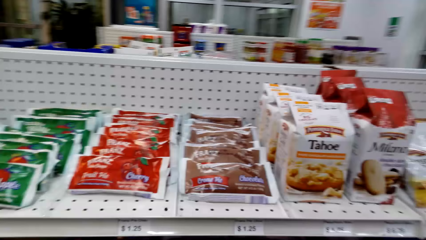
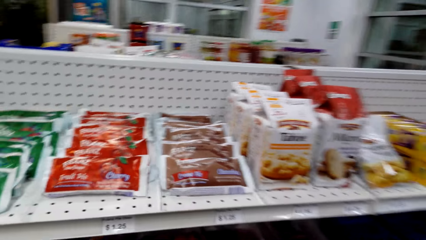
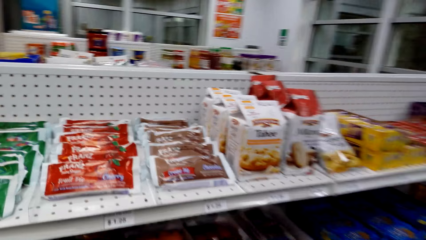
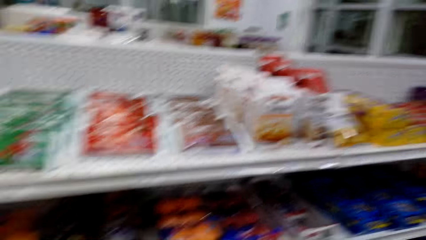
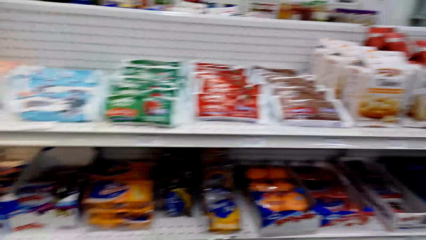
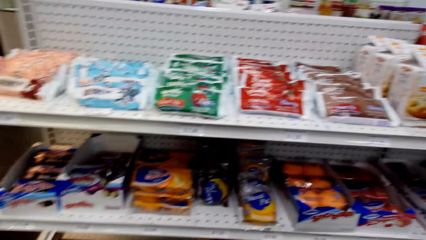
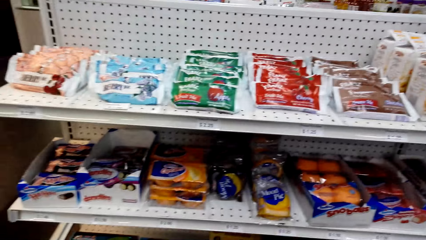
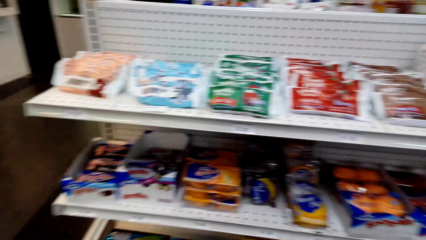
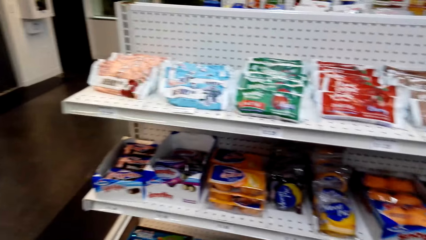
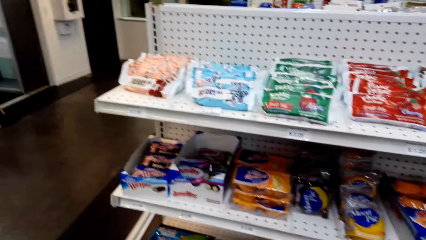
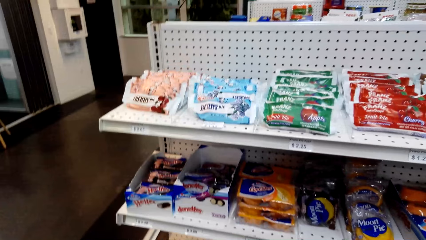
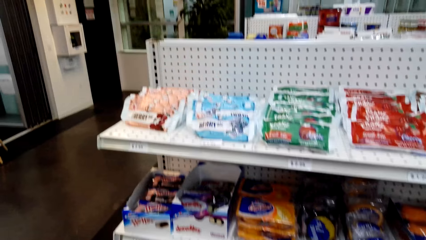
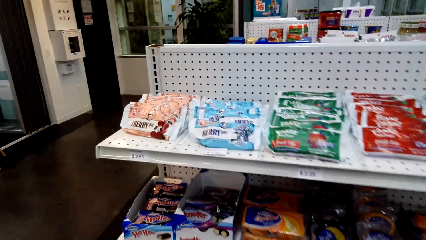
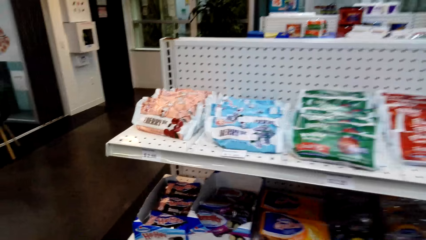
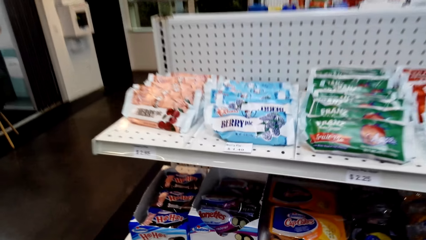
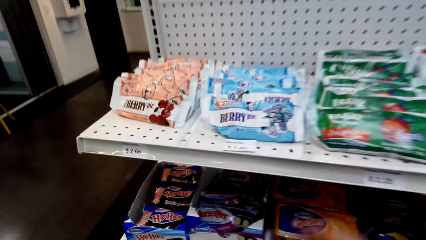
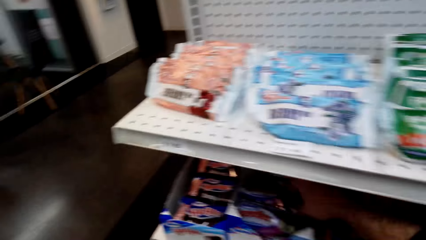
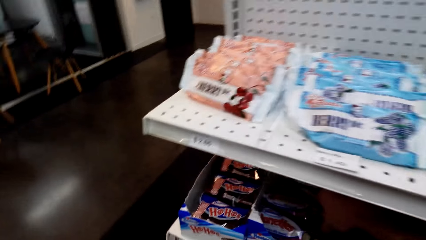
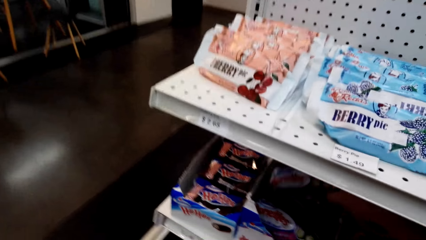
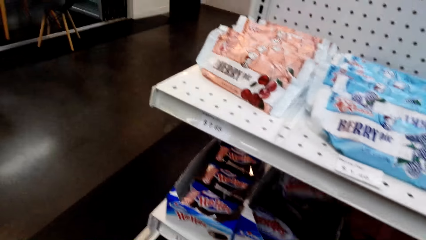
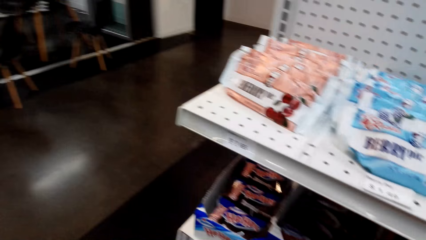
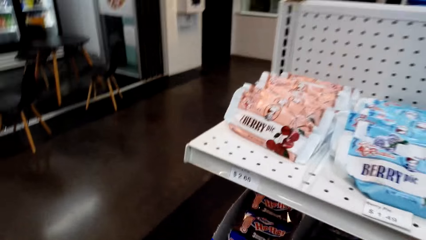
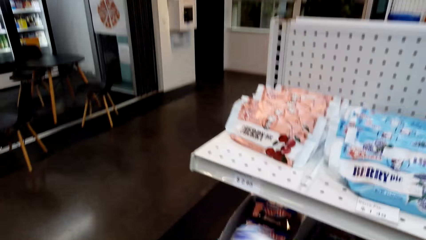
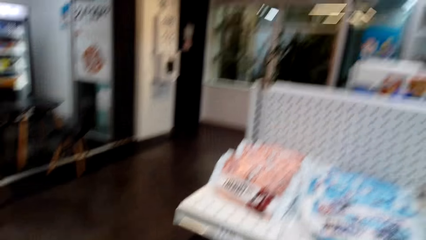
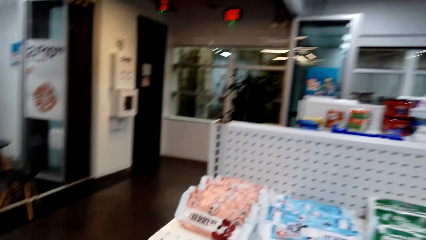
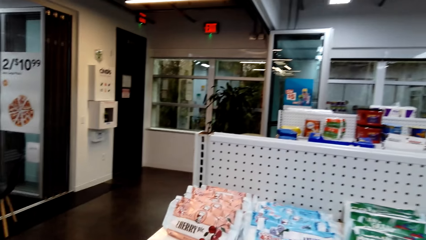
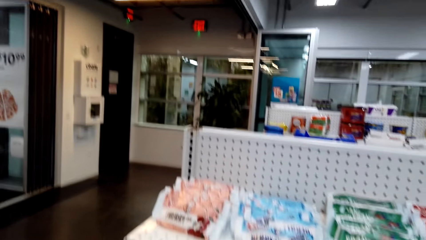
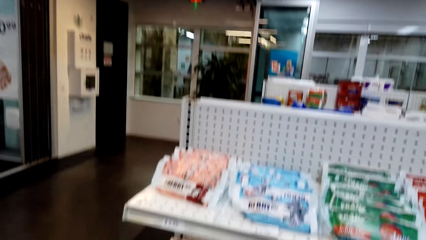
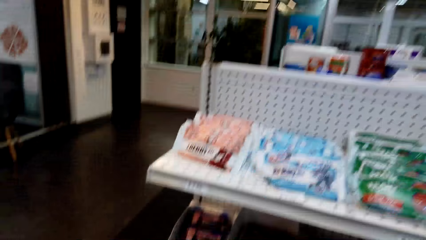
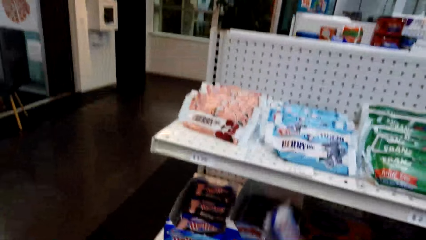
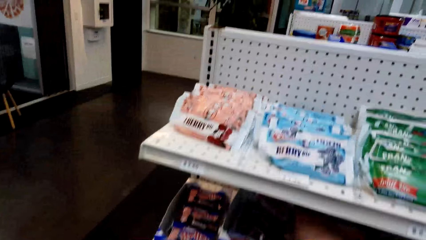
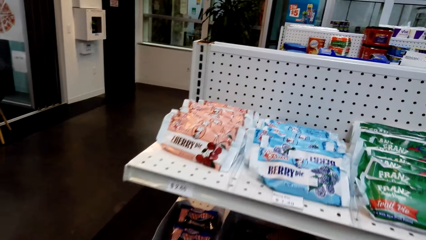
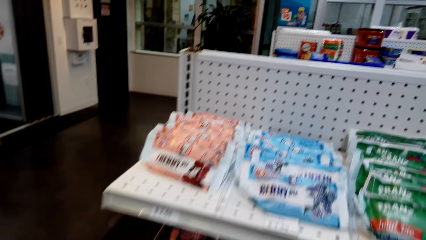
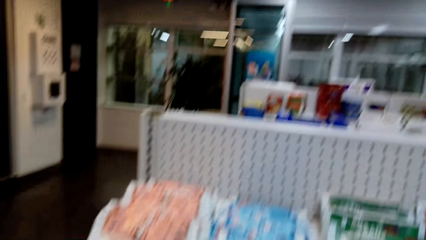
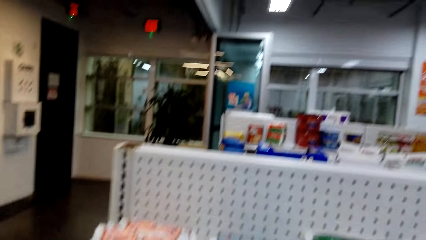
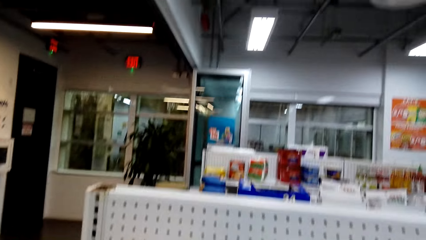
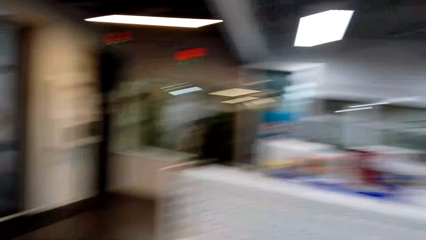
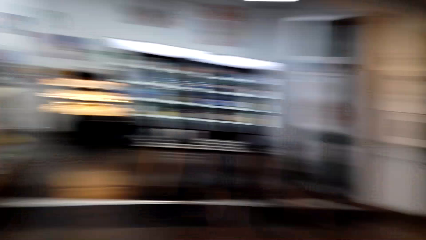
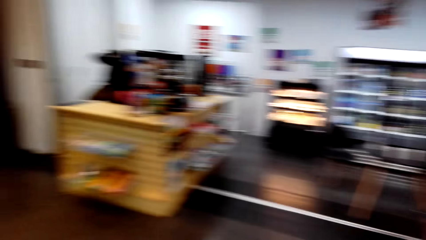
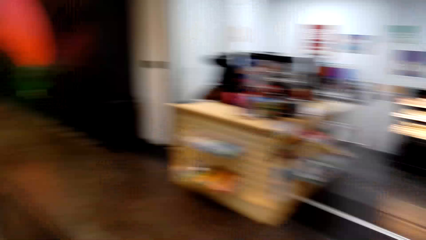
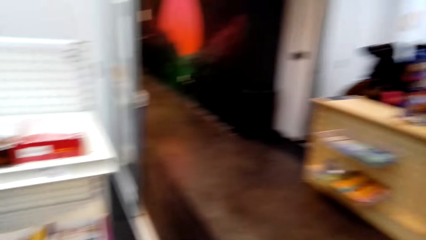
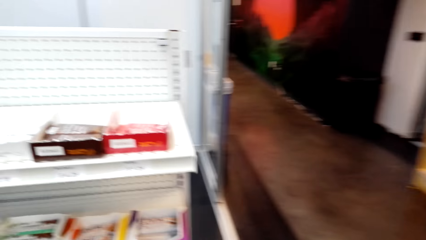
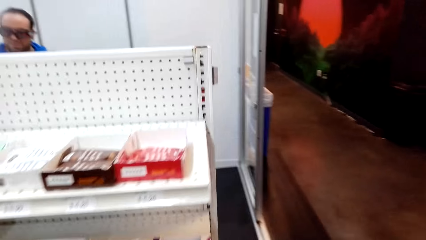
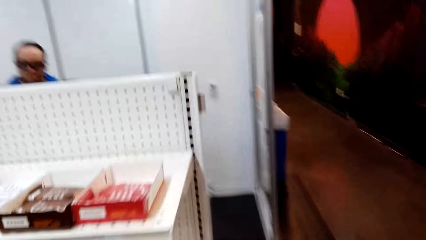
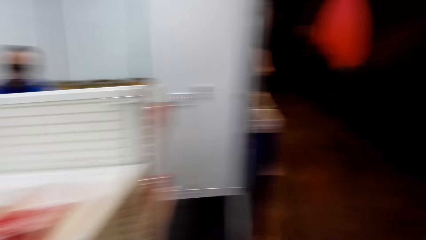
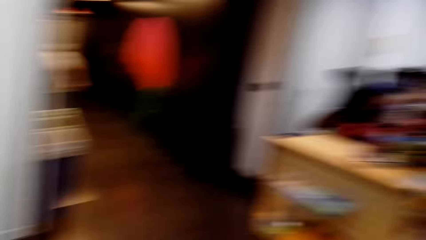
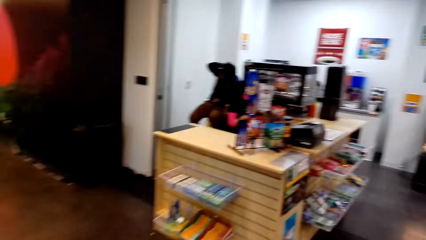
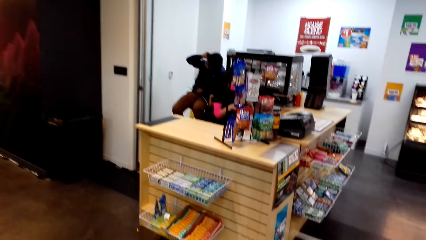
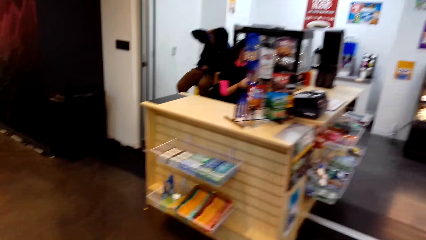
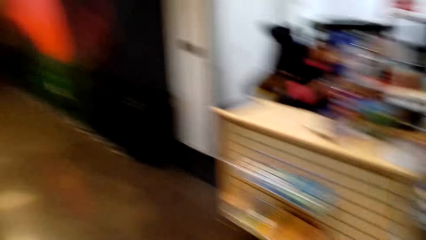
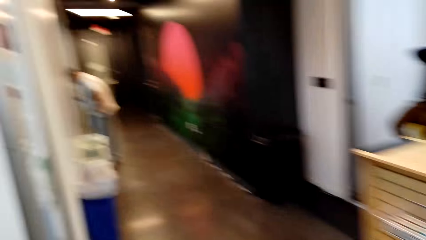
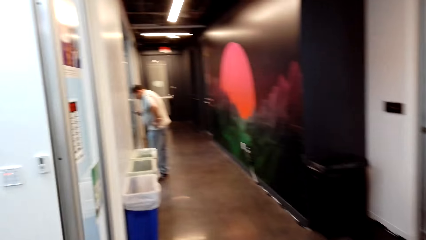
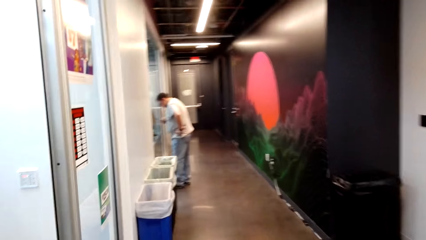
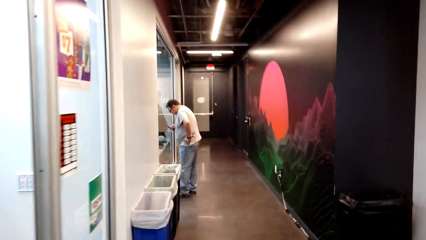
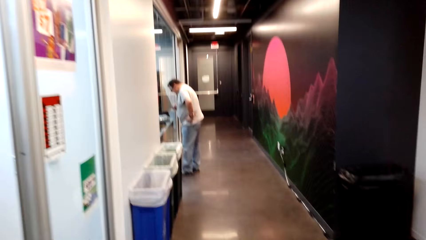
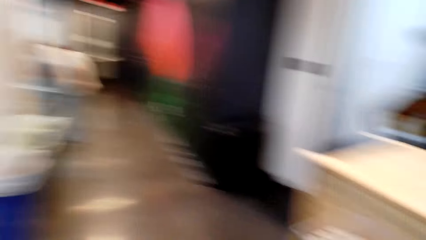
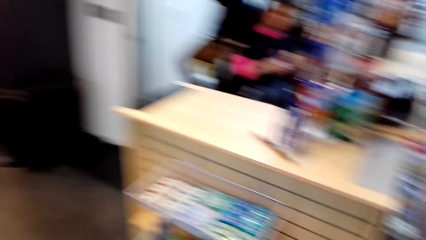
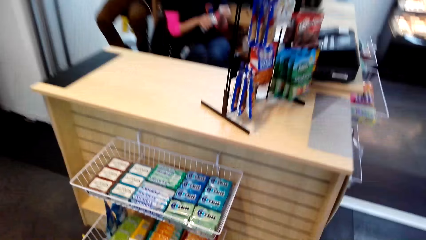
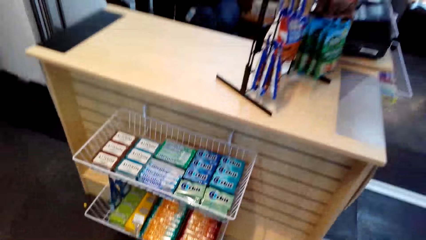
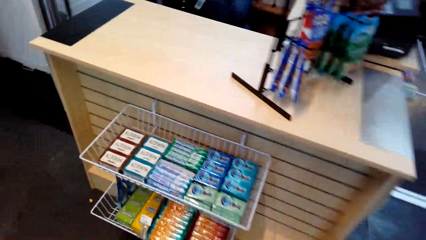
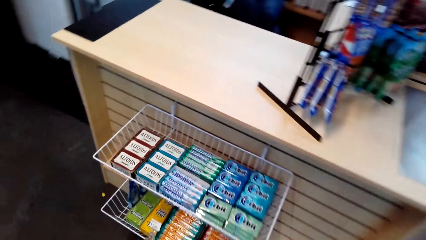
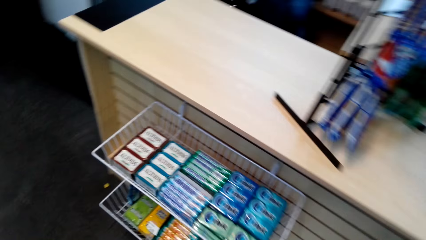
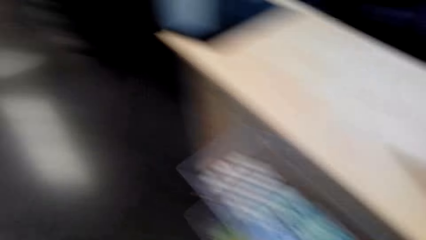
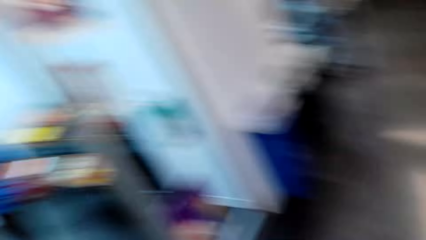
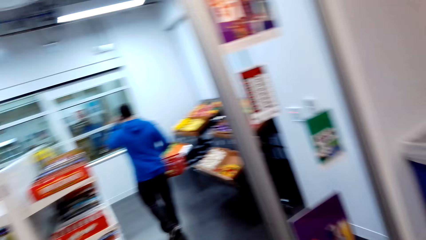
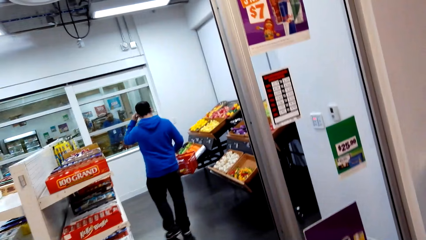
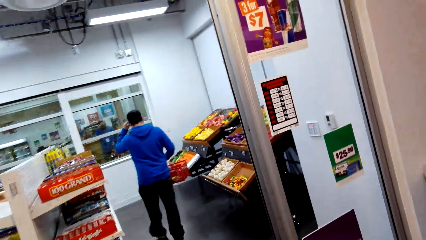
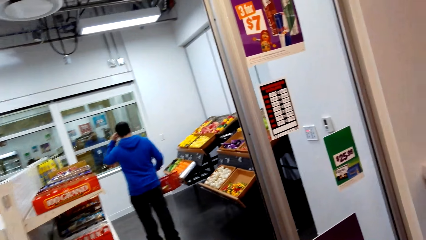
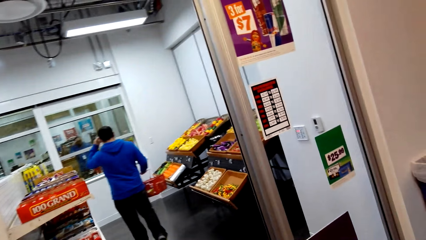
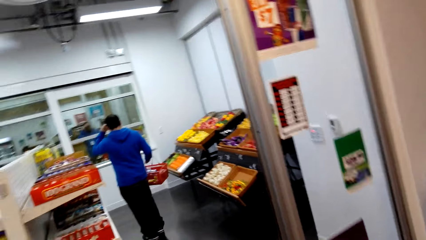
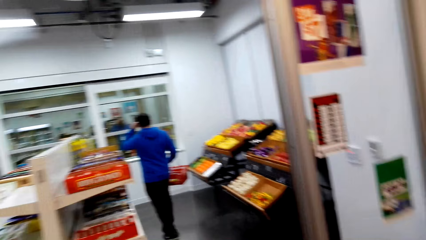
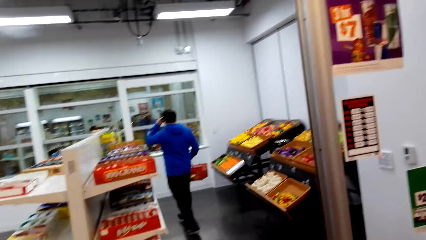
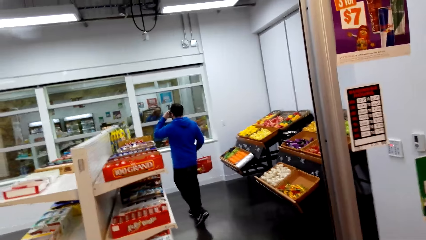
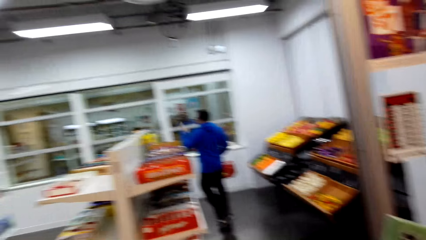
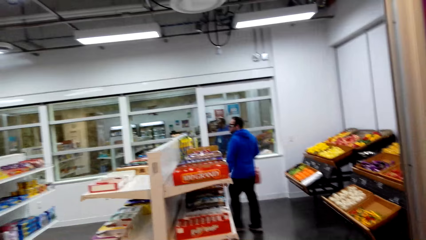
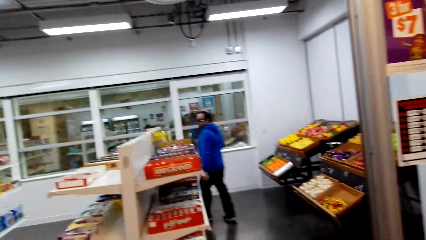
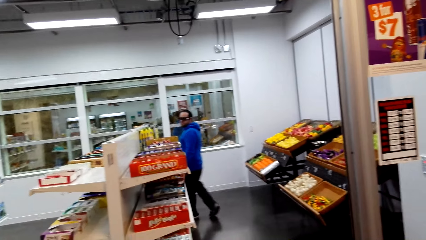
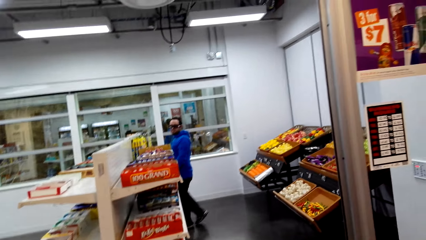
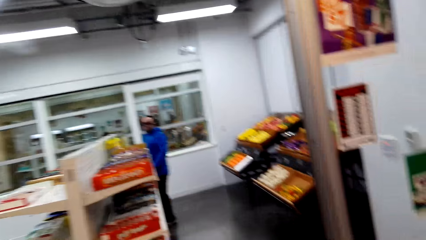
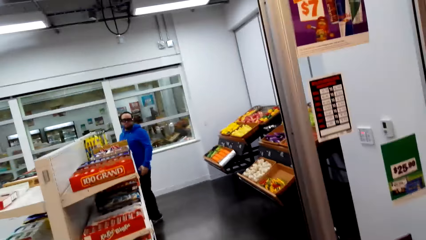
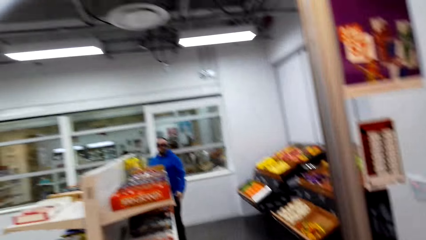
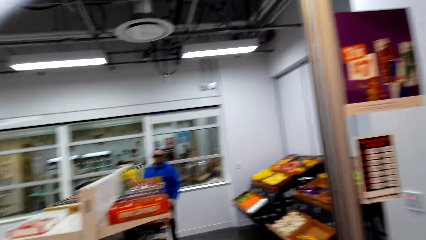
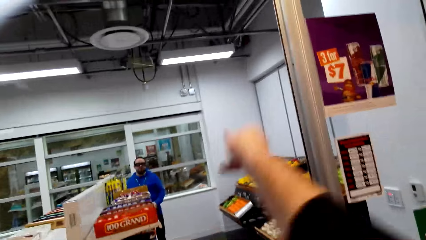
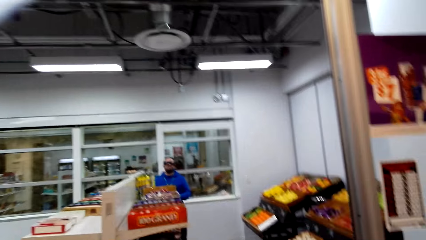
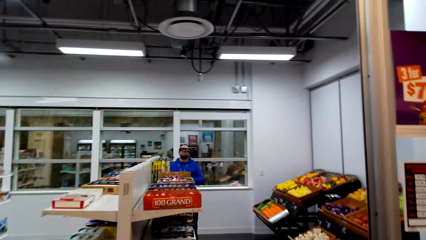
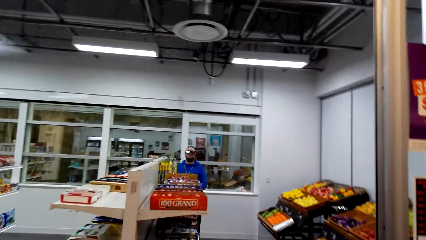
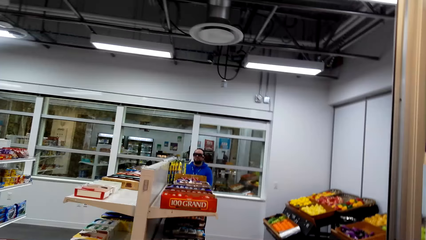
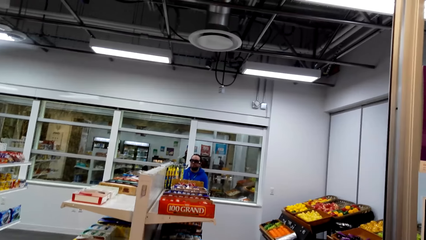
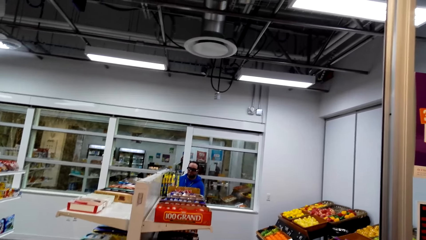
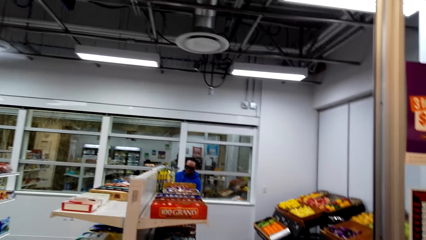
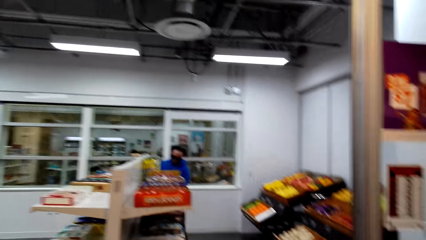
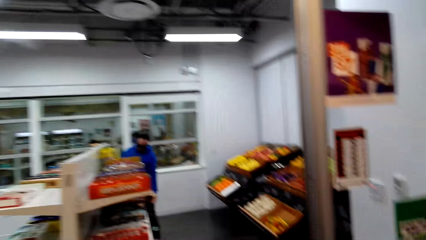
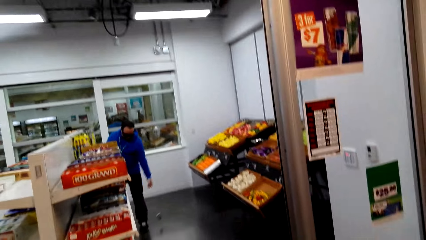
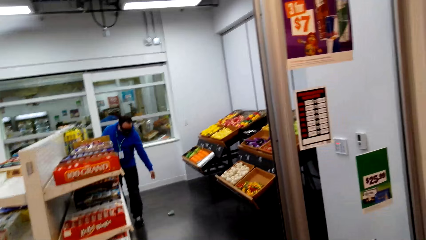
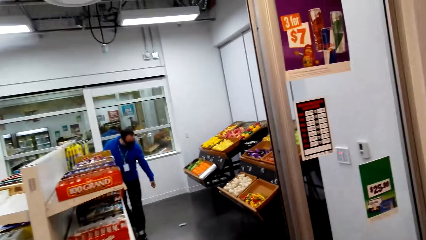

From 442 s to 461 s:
The camera wearer picks something from the shelf. They drop something and move around. A man touches his head. Another man touches goggles. The camera wearer talks to a person. They throw something.
